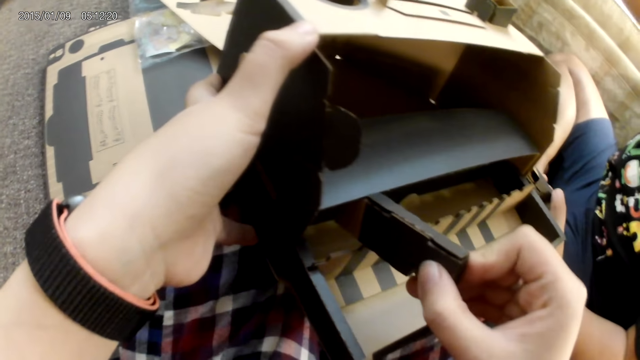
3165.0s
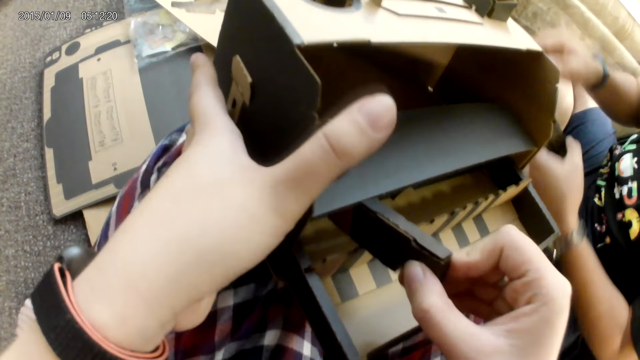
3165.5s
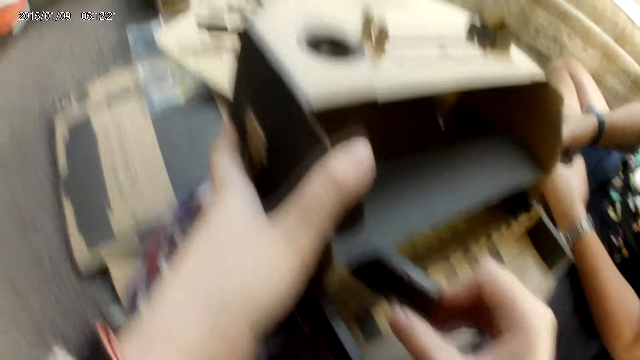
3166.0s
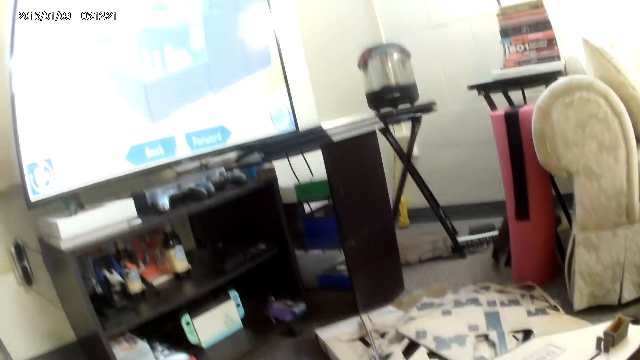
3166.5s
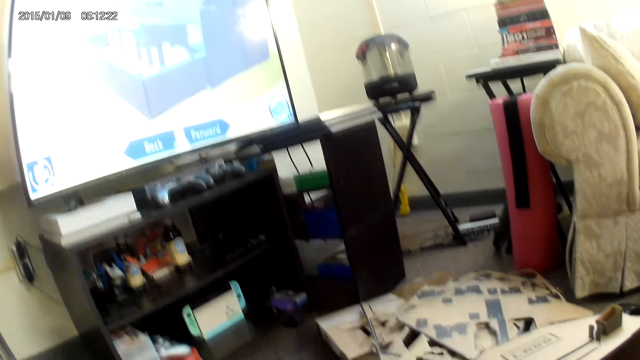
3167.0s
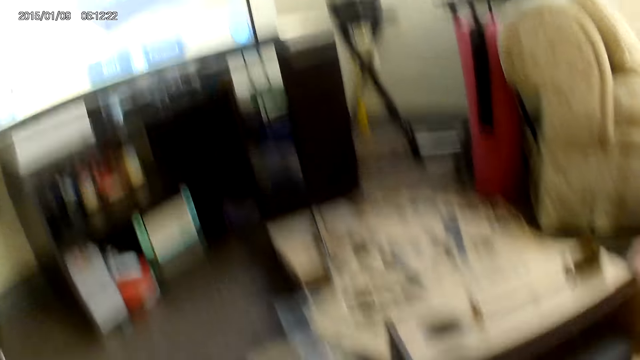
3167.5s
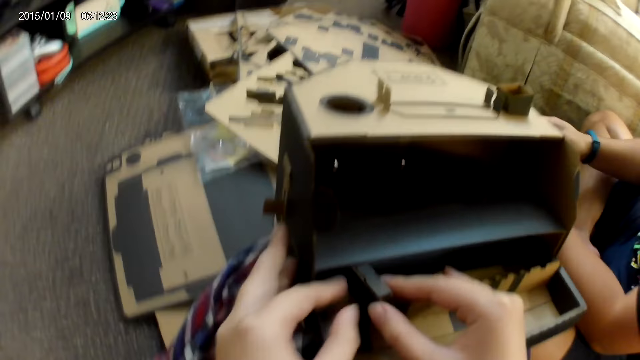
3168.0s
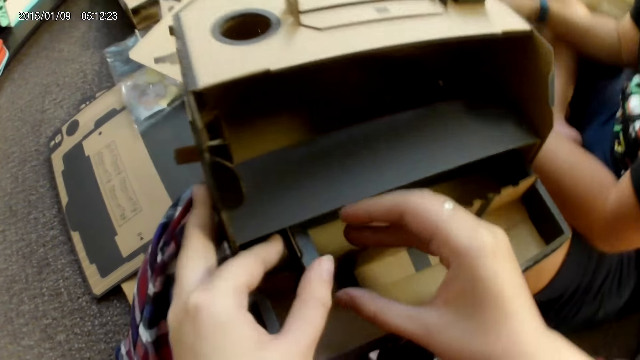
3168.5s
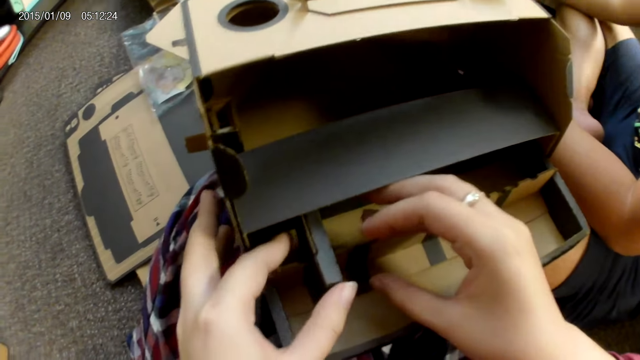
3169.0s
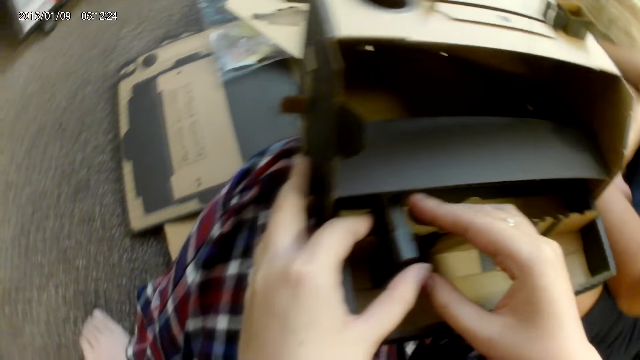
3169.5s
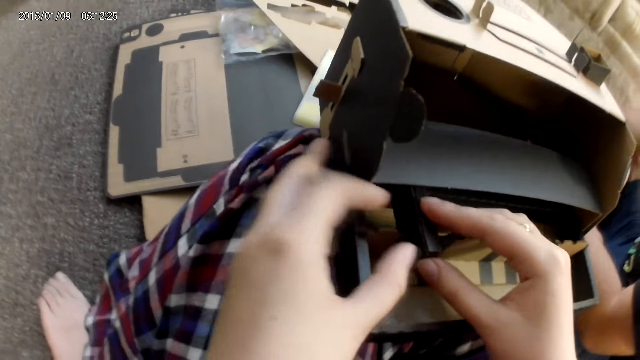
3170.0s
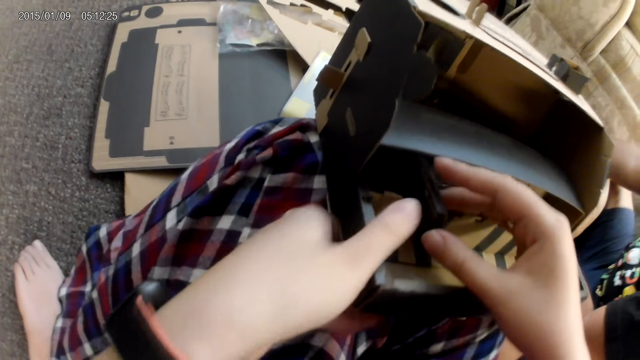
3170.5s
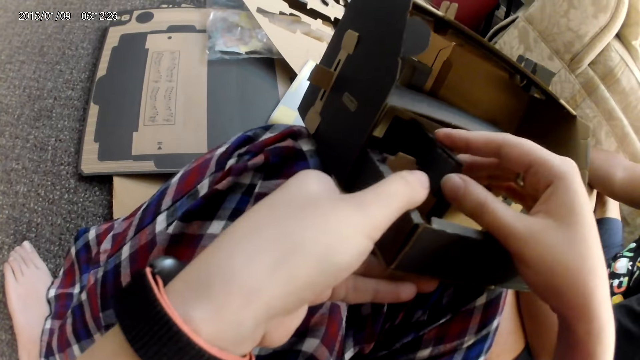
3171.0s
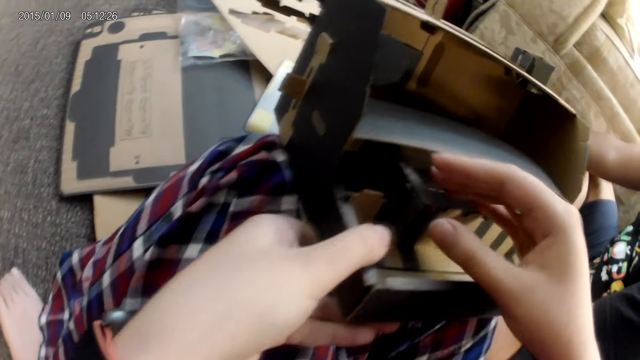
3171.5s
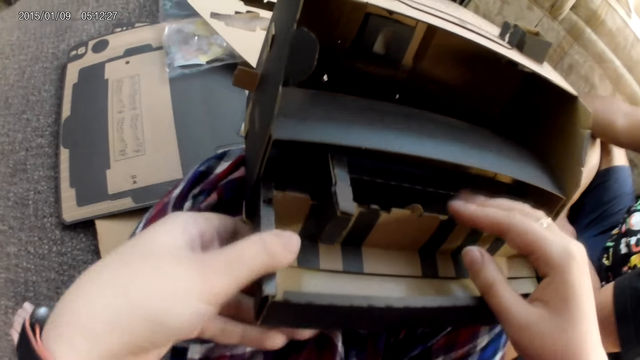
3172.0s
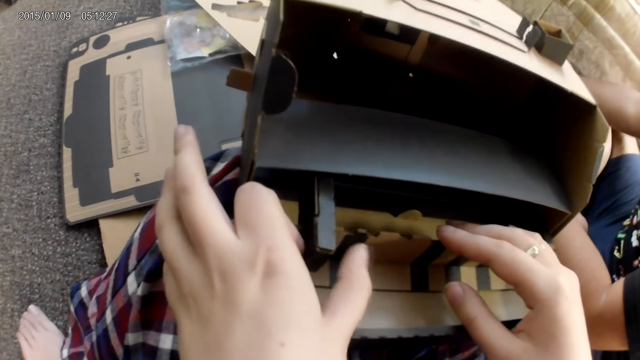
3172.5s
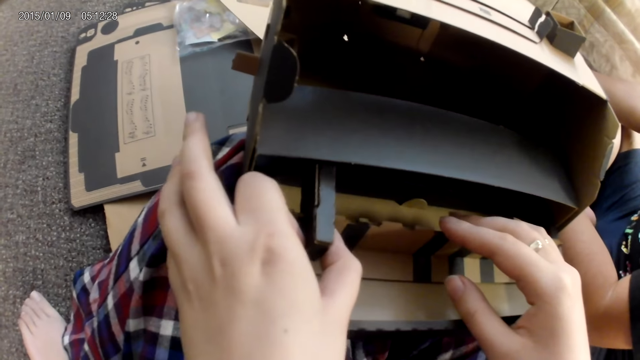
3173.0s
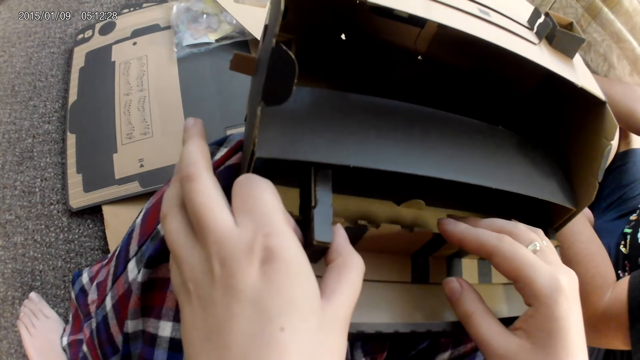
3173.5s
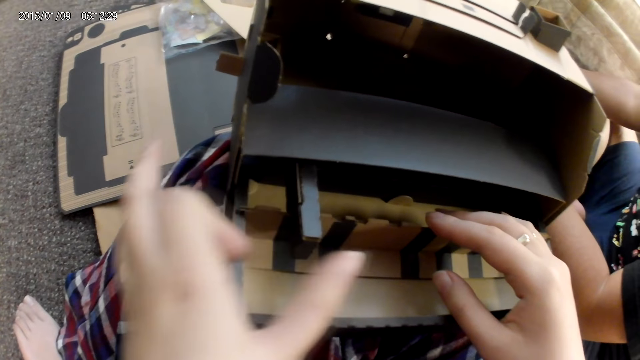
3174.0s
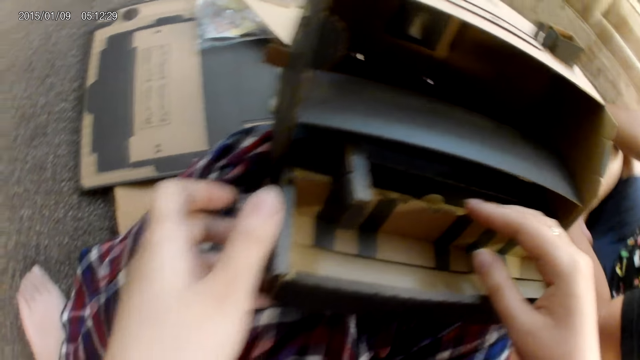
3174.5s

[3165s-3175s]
The camera wearer assembles the cardboard construction game with both hands. She attaches the small box in the big box. She adjusts the cardboard with her left hand.

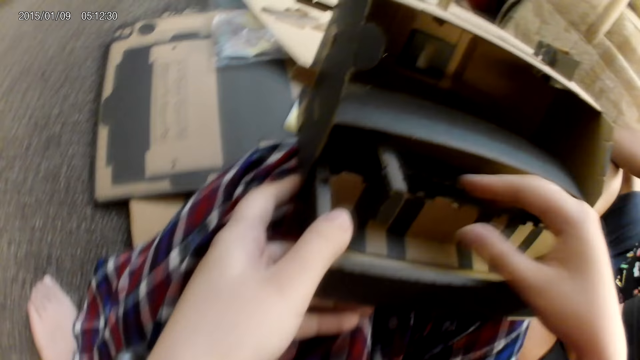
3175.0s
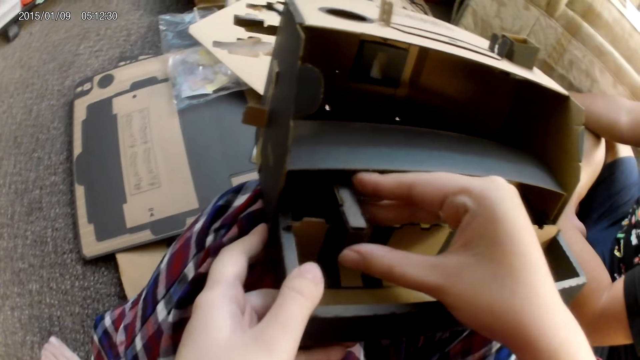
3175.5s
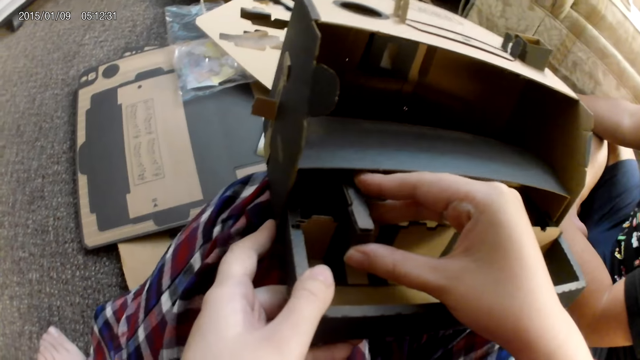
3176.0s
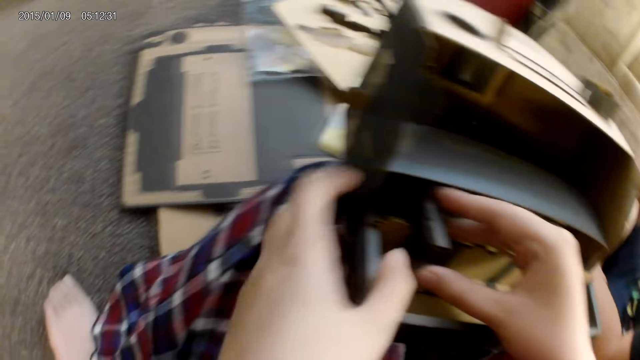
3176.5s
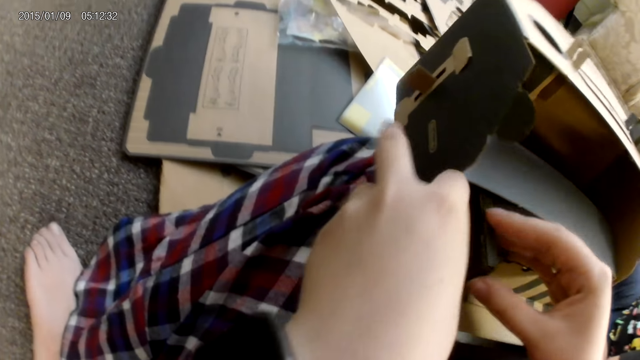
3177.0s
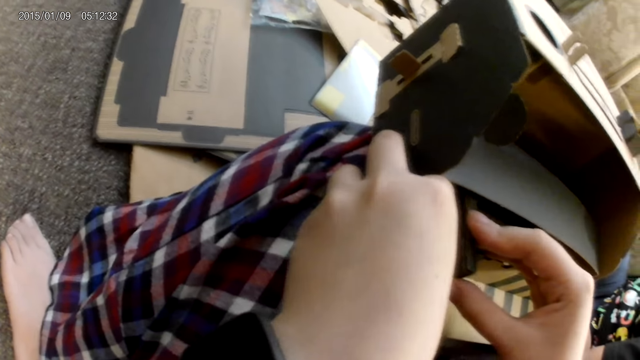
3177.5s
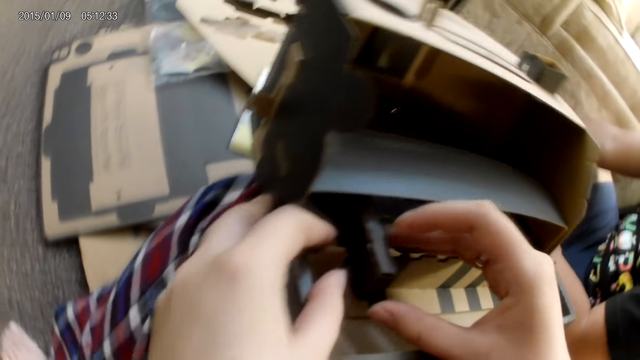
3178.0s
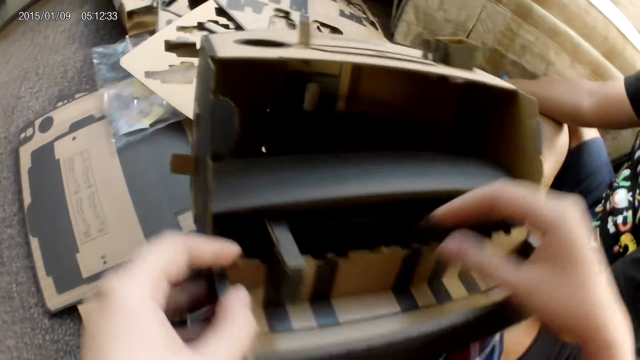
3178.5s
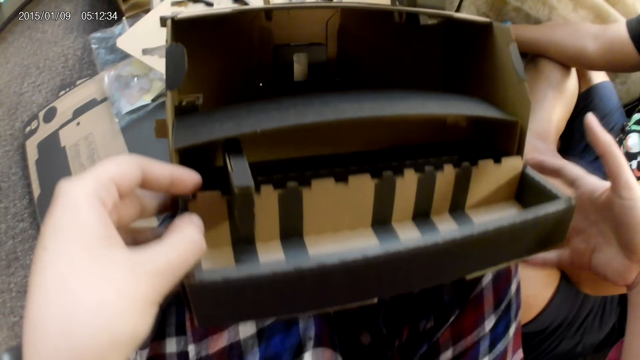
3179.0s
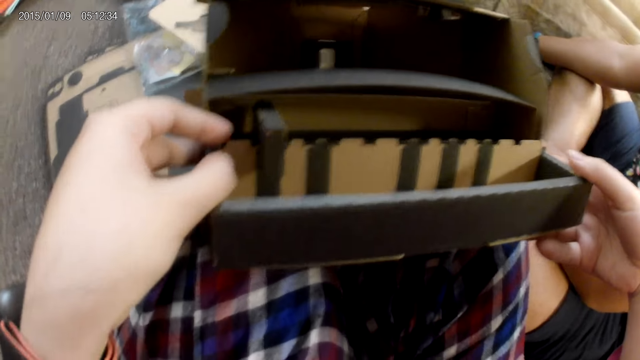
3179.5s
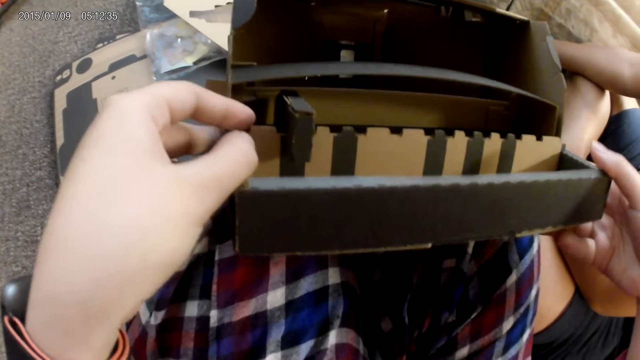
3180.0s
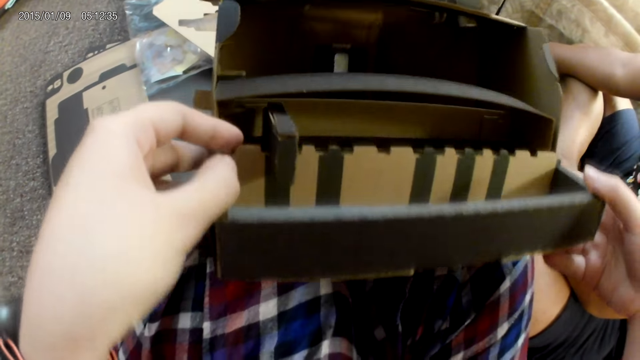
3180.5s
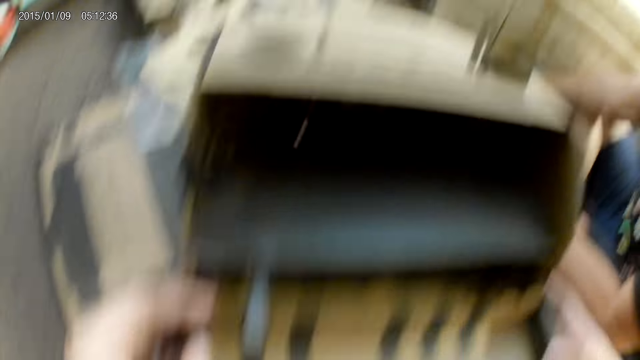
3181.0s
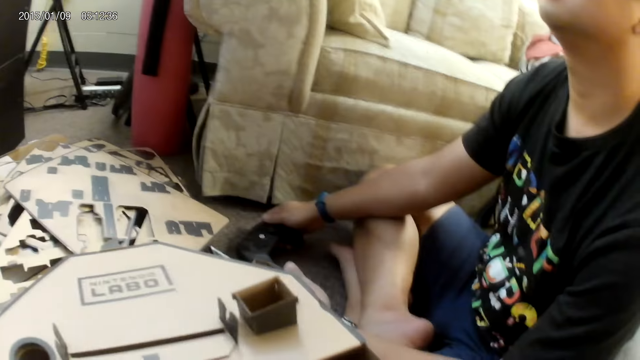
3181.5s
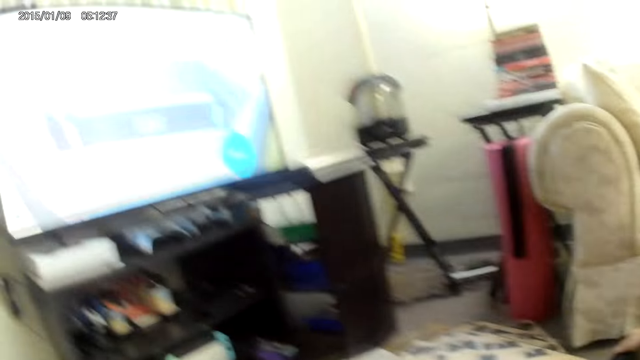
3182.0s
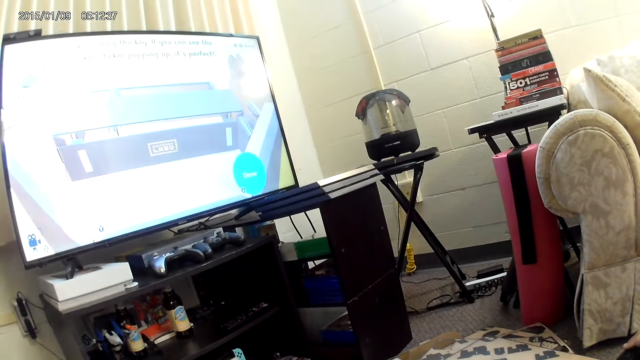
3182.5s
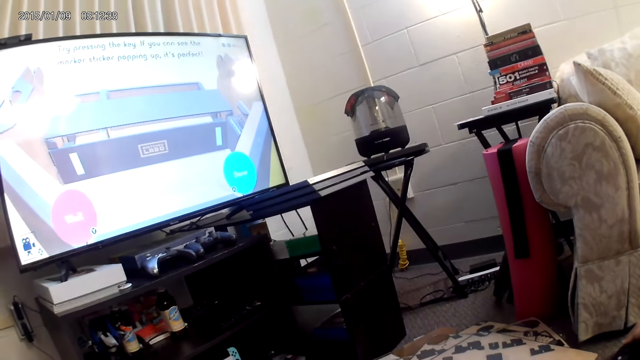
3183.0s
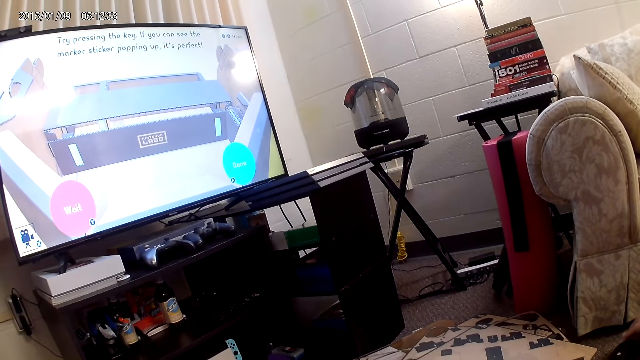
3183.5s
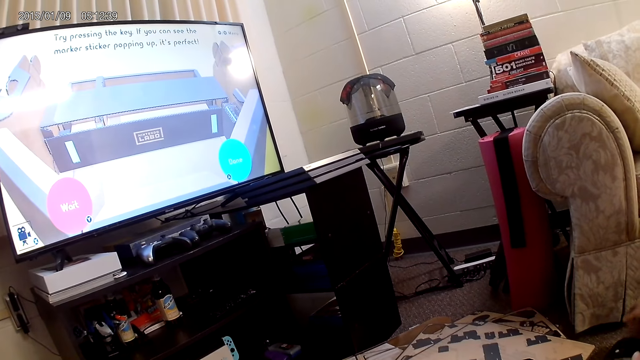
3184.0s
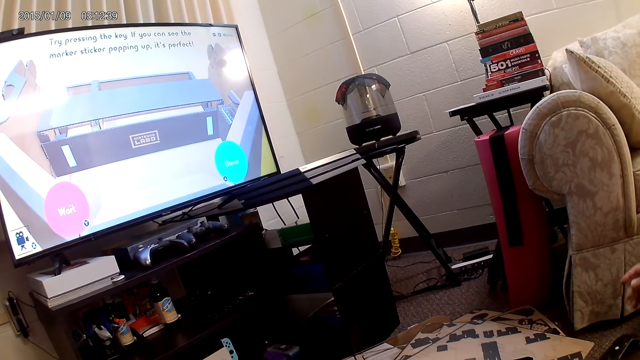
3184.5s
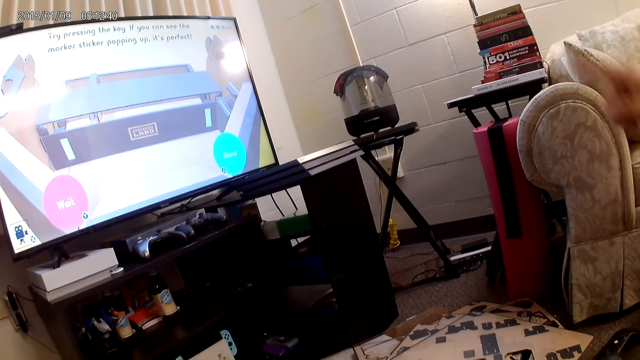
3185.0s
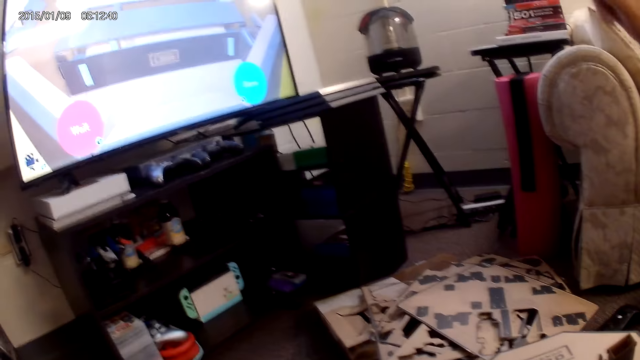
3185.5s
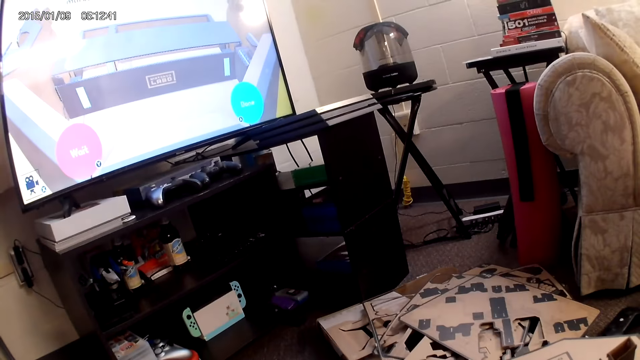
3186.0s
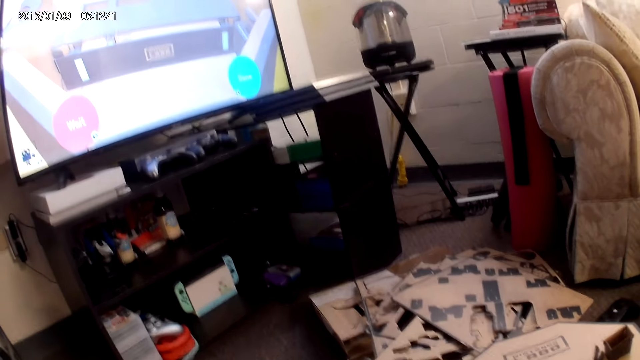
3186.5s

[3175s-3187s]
The camera wearer adjusts the cardboard with her right hand. She adjusts the cardboard with both hands. She holds the cardboard with both hands. She checks the box.
